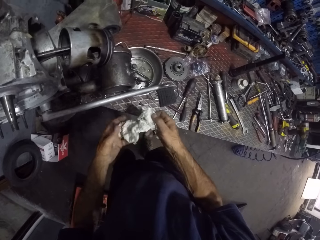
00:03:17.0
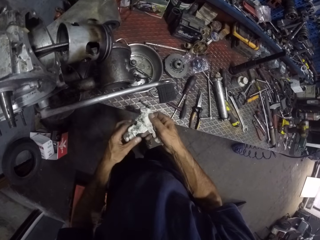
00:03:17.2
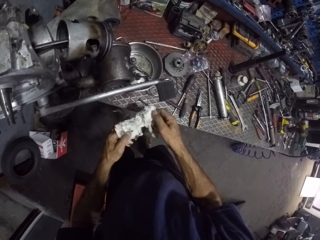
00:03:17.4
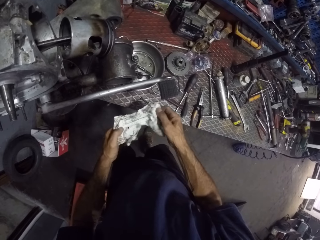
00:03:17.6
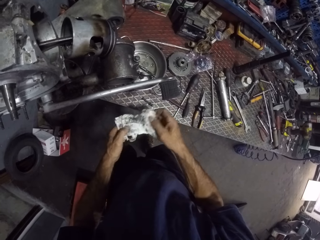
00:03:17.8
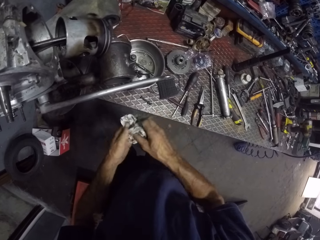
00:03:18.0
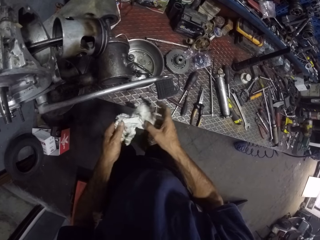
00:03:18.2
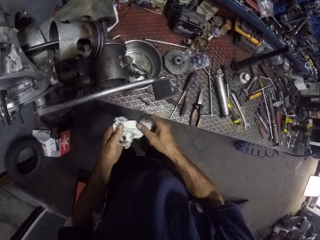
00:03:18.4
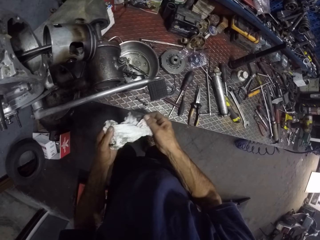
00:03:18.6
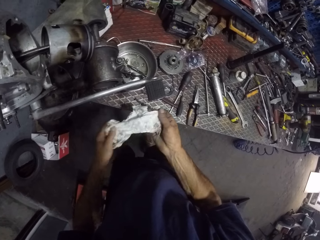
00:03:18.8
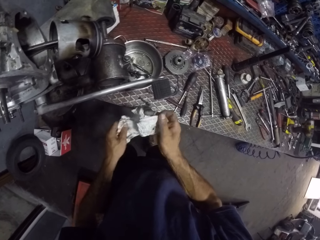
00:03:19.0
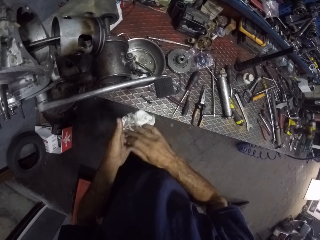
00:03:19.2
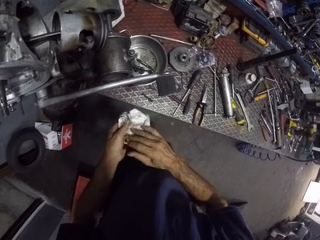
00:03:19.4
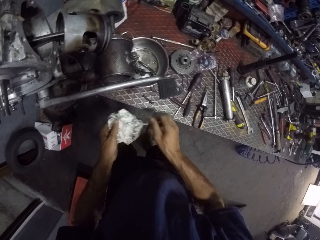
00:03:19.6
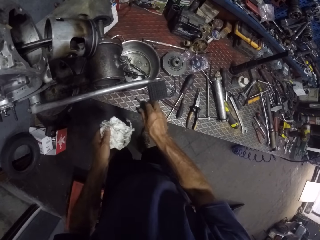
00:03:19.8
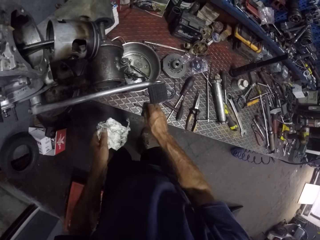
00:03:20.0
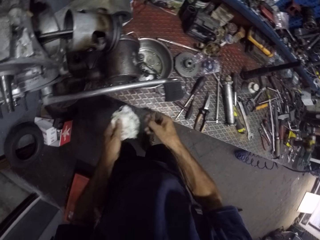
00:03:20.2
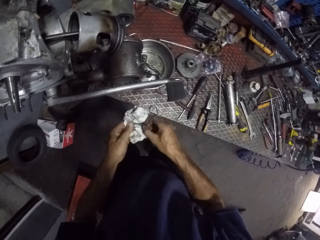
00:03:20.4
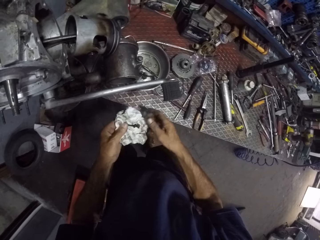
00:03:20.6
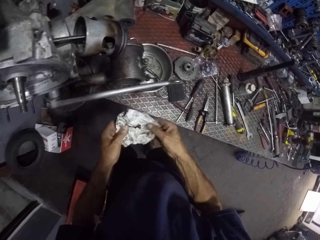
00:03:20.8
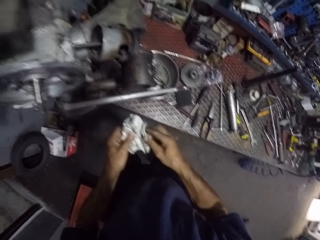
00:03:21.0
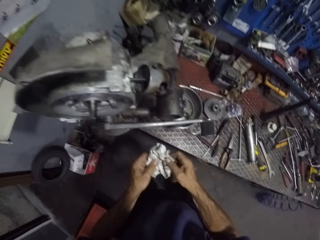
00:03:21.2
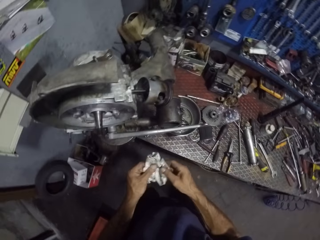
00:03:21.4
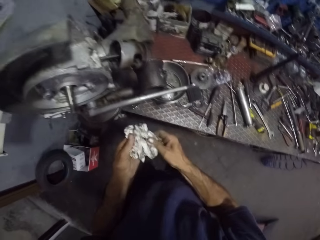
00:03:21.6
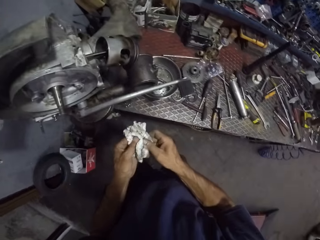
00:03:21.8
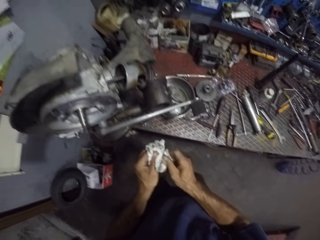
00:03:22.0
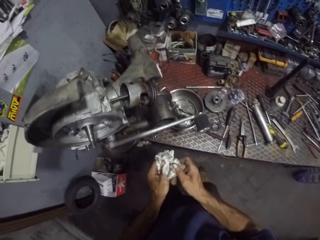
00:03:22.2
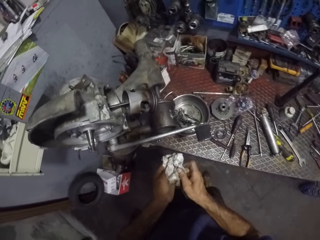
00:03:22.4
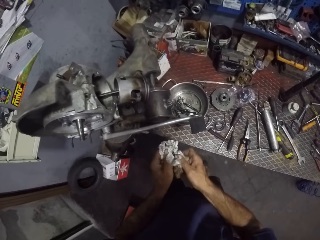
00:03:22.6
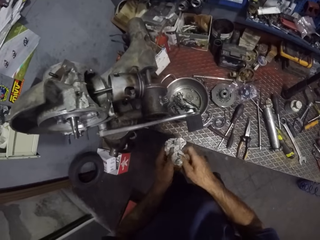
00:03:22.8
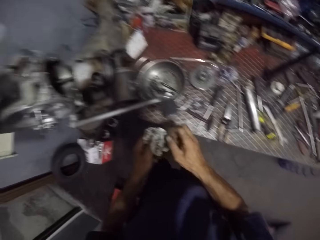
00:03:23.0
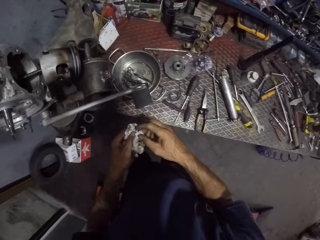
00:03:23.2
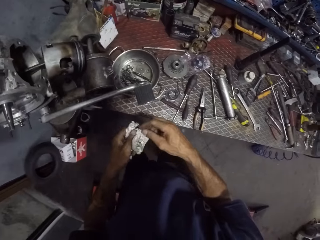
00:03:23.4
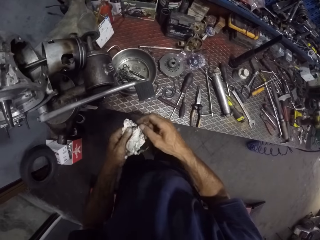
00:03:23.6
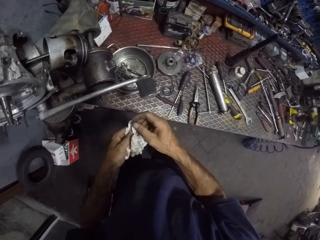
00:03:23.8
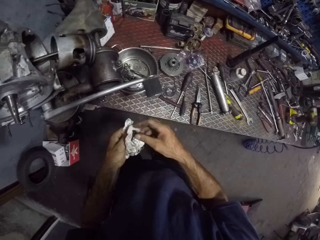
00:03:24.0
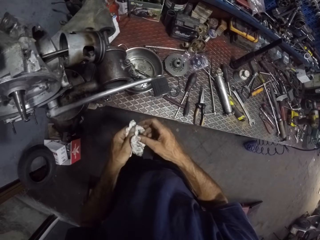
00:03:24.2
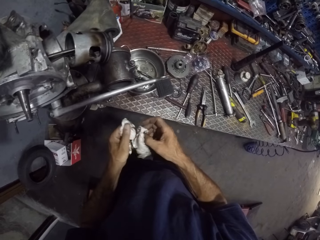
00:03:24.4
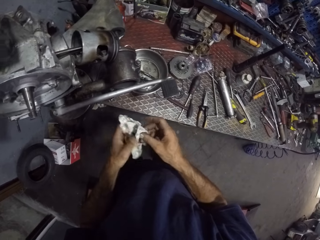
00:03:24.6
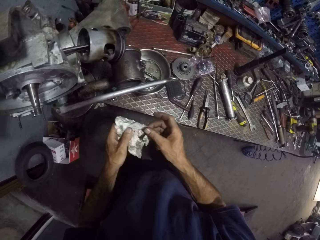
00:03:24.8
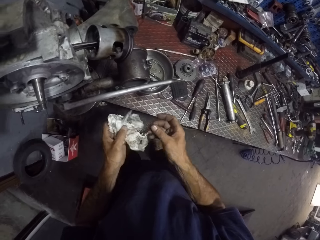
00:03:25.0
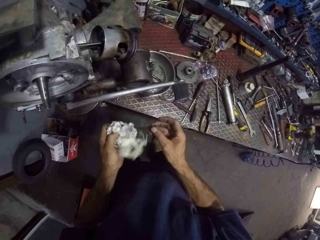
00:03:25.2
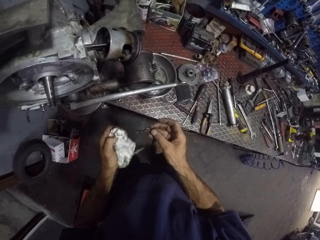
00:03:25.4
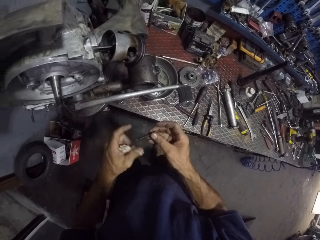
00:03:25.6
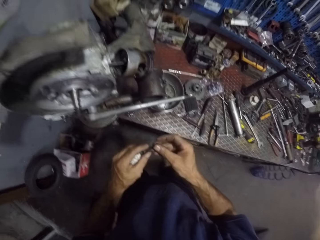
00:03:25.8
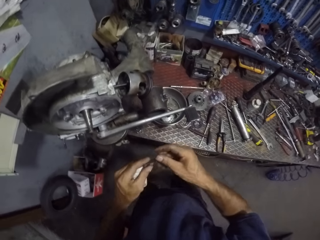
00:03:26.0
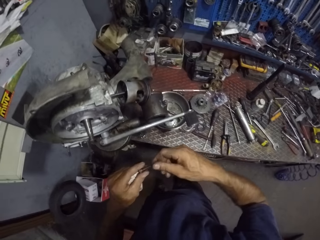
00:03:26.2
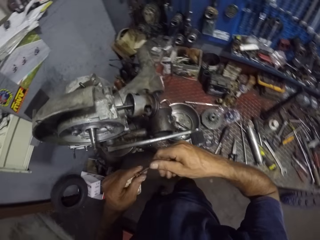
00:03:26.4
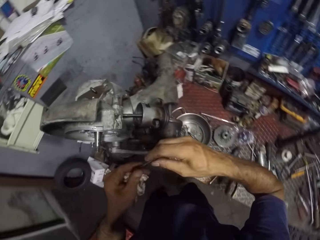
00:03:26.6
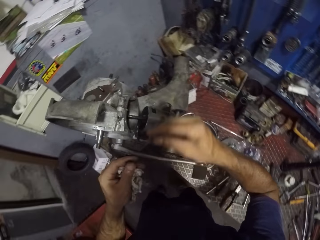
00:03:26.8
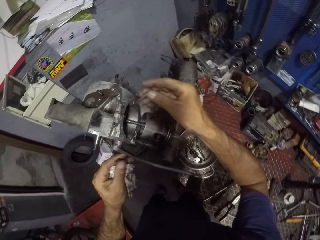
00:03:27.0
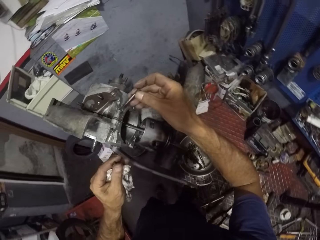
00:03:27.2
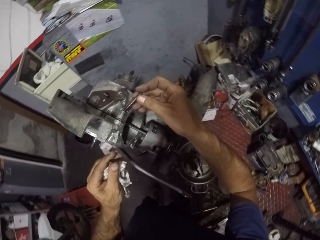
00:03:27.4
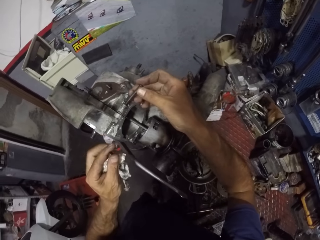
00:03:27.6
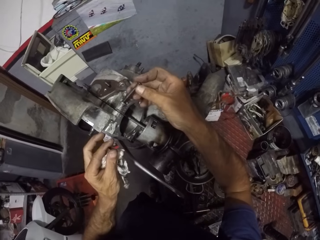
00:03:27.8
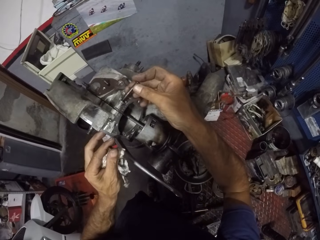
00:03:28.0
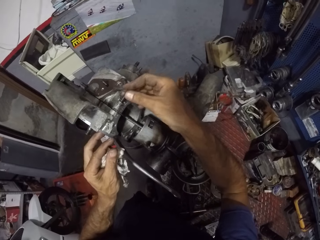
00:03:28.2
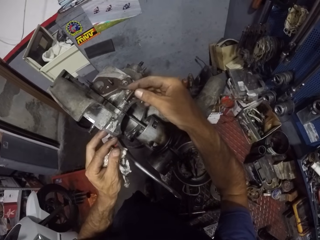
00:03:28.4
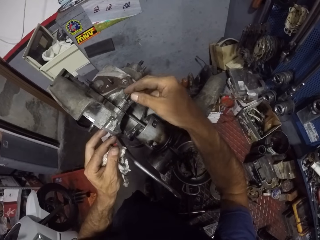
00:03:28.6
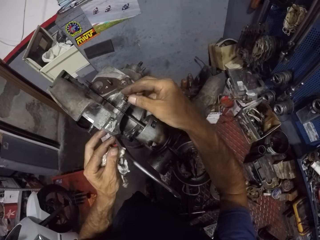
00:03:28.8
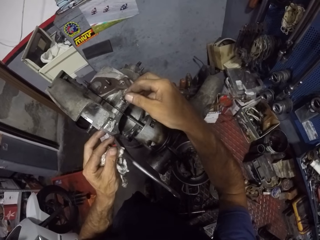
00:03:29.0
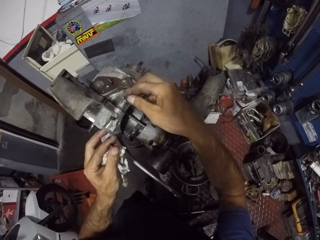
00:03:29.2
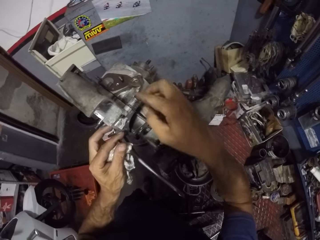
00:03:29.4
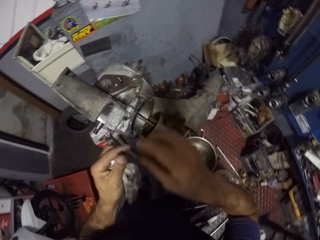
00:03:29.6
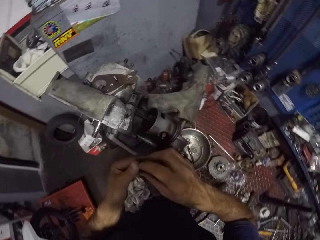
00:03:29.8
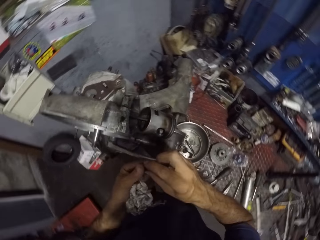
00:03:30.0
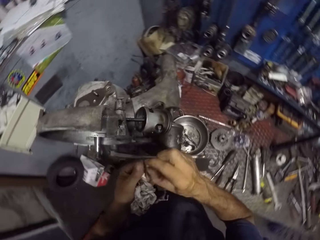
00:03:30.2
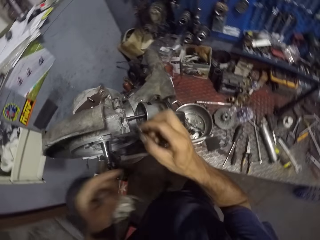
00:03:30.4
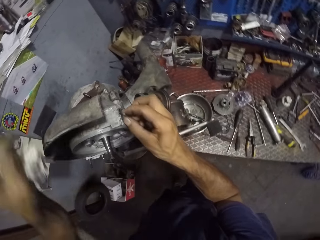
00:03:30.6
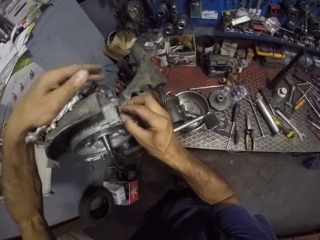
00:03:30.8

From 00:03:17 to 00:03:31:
The camera wearer unfolds a rag. He picks the bolt from the table with his right hand. He cleans the bolt in between the tissue with both hands. He puts the bolt in the rag. He picks the bolt from the tissue with his right hand. He holds the bolt with both hands. He places the bolt in a hole in the engine with his right hand.

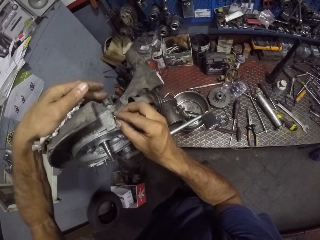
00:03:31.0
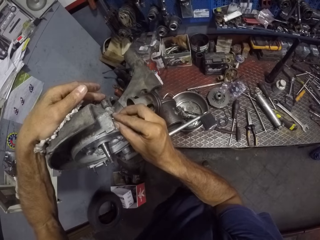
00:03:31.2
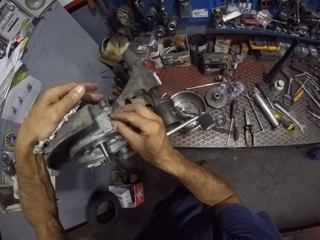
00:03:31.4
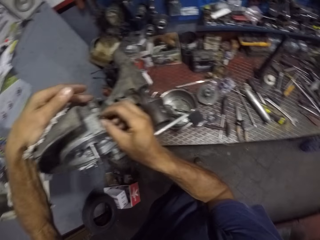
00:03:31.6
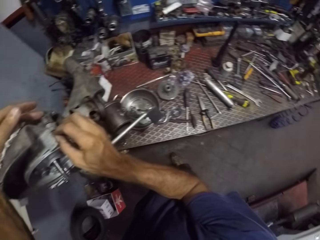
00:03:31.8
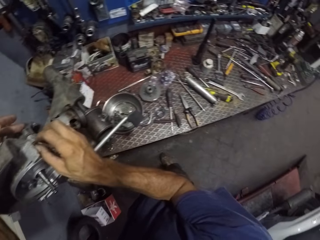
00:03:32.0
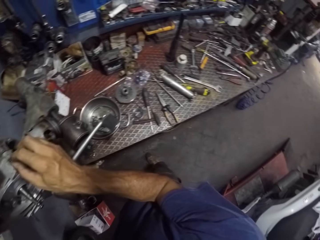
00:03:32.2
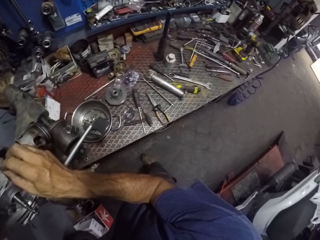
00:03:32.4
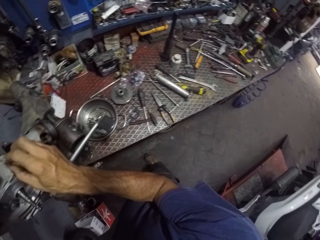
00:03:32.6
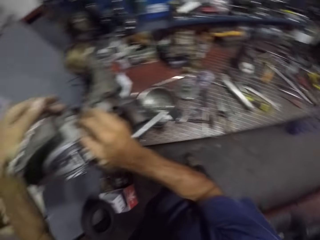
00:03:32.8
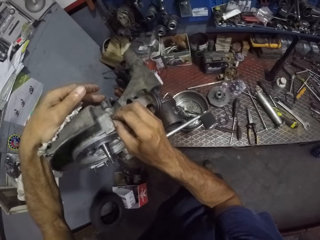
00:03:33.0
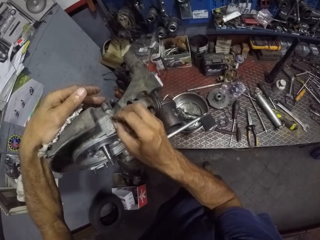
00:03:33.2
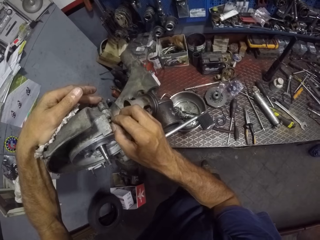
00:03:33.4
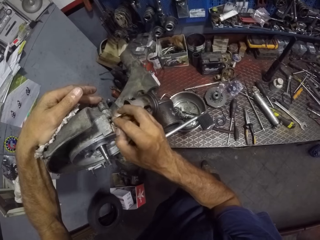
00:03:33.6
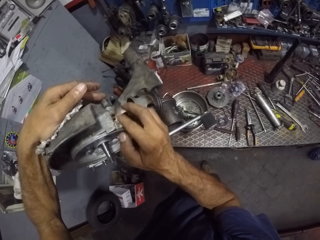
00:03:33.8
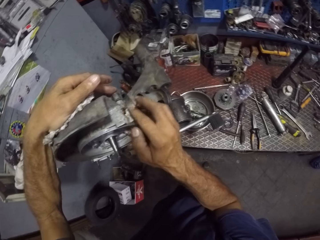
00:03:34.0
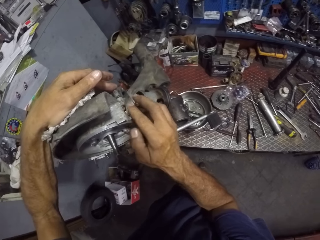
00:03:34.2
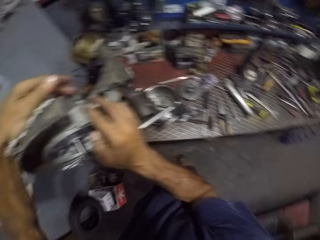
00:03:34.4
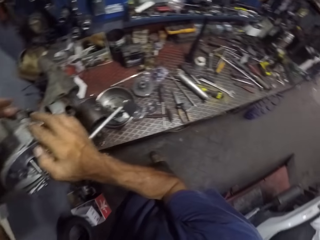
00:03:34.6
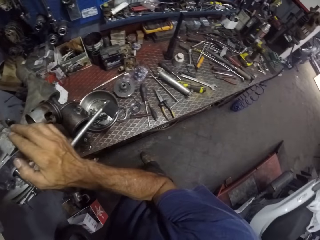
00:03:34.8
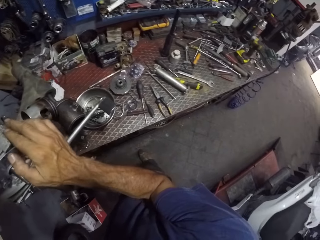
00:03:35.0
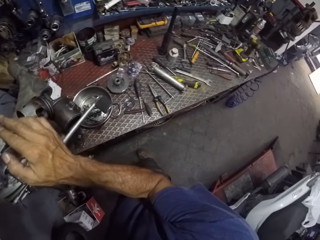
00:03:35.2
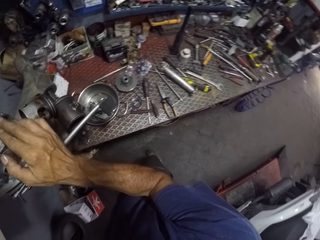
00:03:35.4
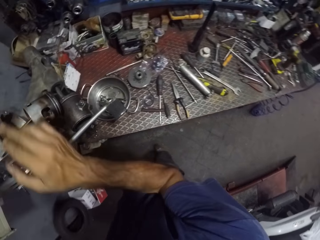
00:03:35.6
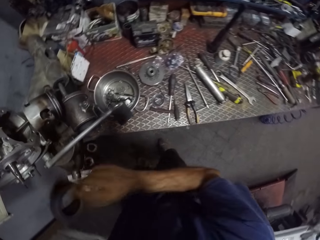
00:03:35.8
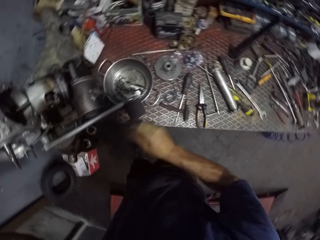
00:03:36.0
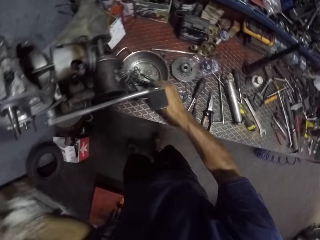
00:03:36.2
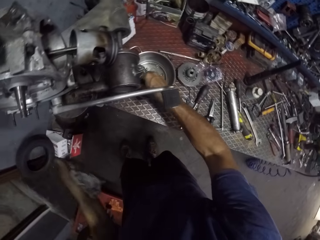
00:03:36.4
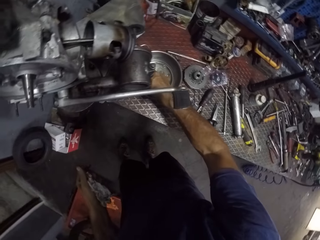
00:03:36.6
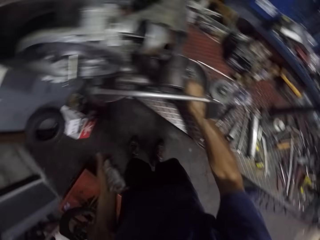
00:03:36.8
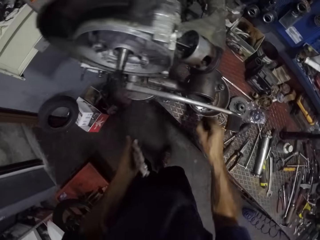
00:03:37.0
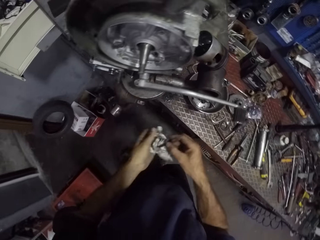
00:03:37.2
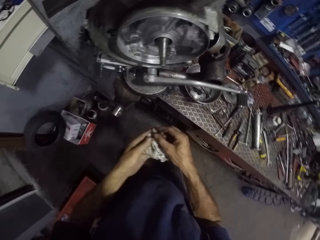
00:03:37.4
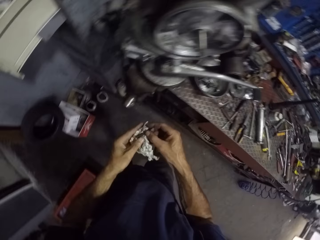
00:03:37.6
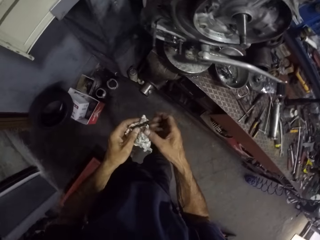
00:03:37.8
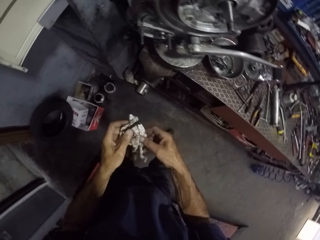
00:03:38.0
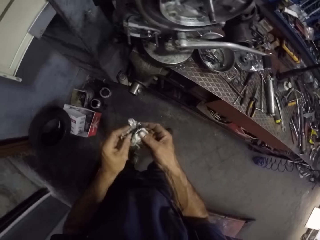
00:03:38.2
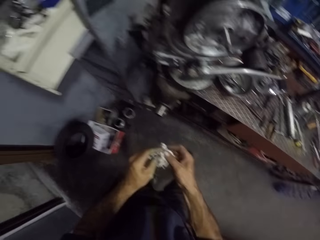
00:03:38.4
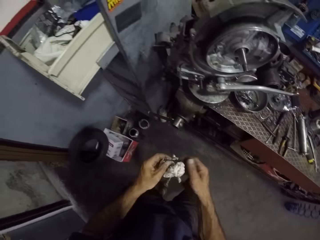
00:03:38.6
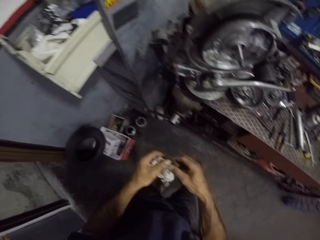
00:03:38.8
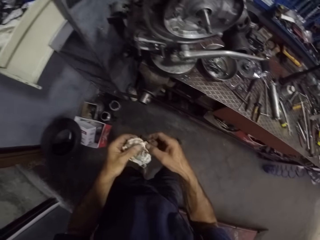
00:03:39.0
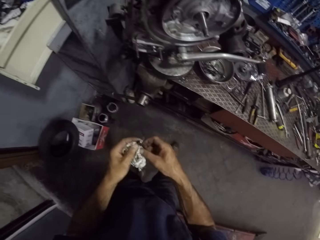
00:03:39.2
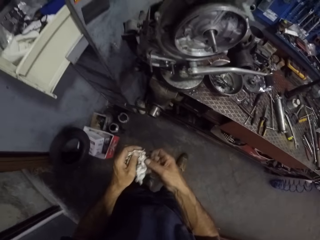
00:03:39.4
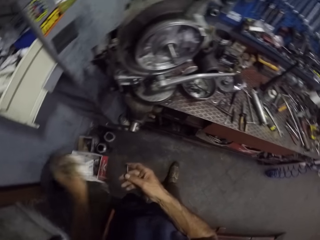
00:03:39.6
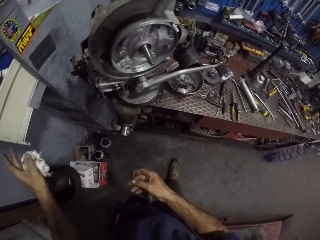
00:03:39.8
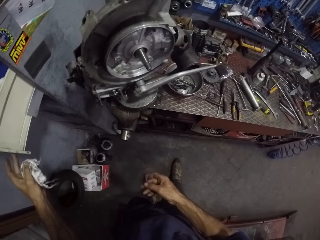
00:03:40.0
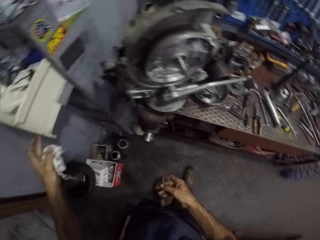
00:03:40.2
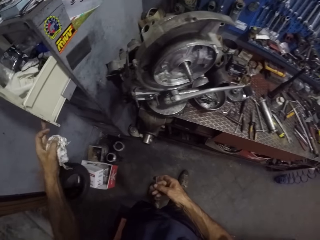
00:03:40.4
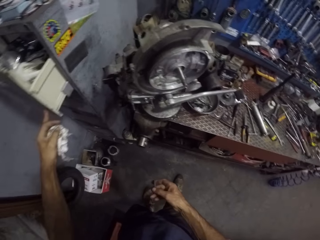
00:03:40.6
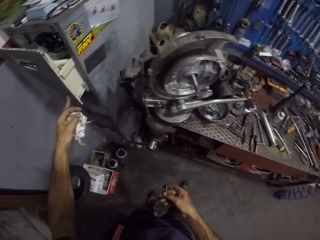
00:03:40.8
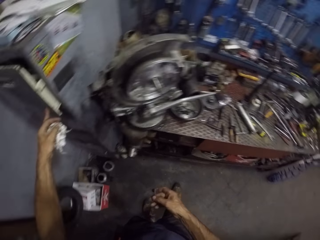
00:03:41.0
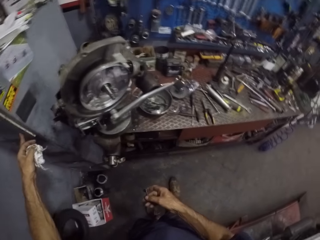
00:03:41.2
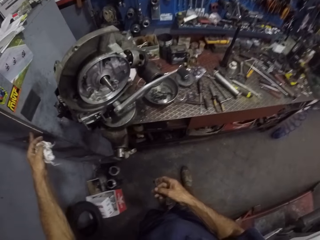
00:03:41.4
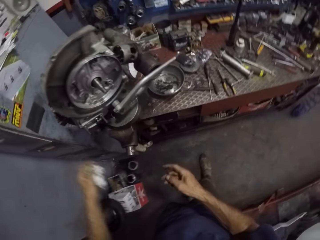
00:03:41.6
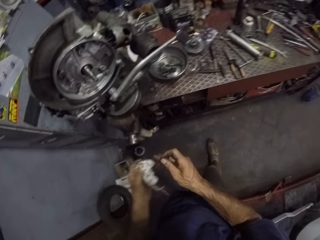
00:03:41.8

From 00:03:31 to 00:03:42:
The camera wearer tightens a screw on the side cover. He places the nut on the bolt with his right hand. He picks a bolt from the pan with his right hand. He places the bolt on the tissue with his right hand. He cleans the bolt in between the tissue with both hands. He presses a button on a panel with his left hand. He closes the drawer.
